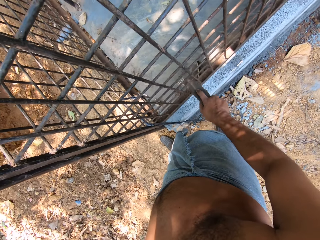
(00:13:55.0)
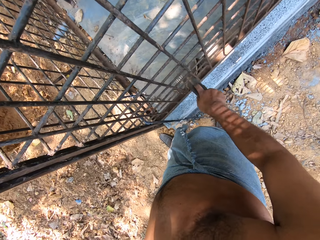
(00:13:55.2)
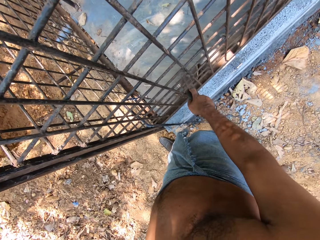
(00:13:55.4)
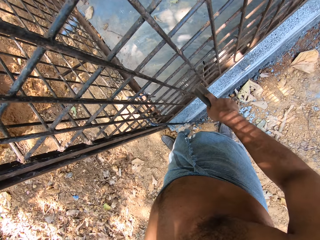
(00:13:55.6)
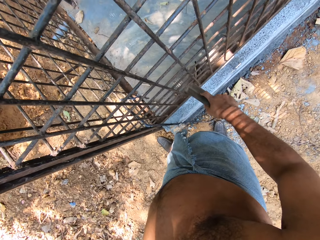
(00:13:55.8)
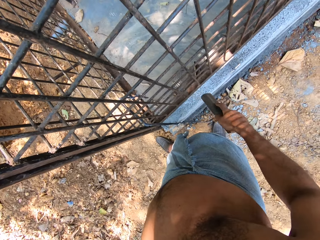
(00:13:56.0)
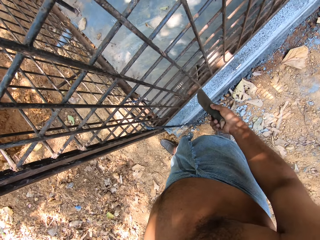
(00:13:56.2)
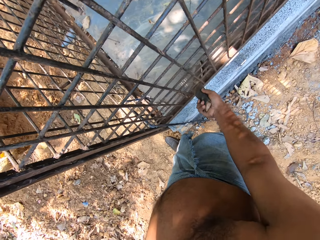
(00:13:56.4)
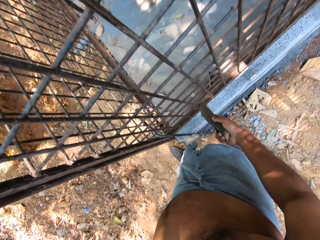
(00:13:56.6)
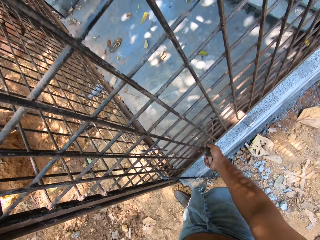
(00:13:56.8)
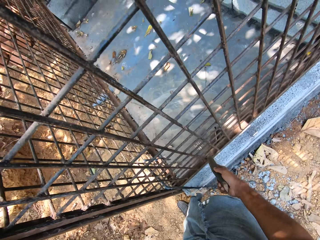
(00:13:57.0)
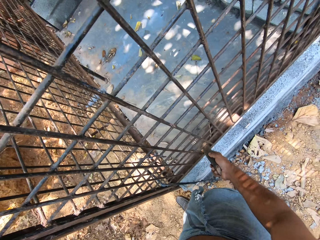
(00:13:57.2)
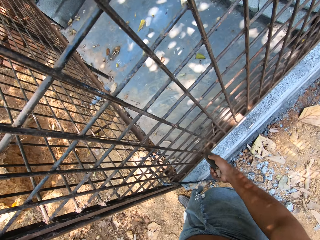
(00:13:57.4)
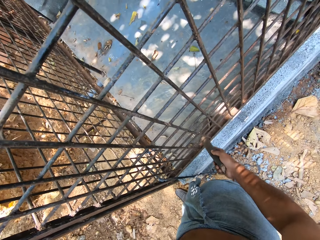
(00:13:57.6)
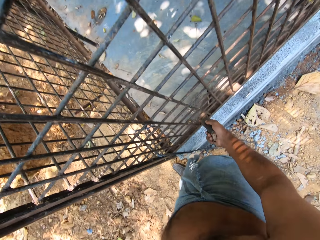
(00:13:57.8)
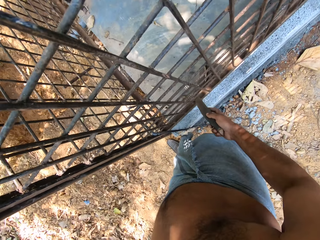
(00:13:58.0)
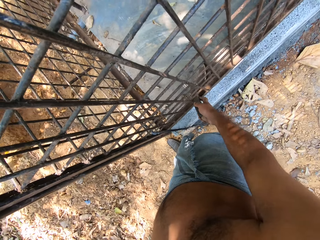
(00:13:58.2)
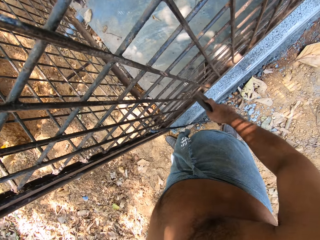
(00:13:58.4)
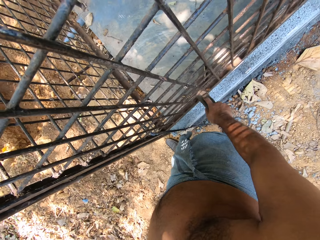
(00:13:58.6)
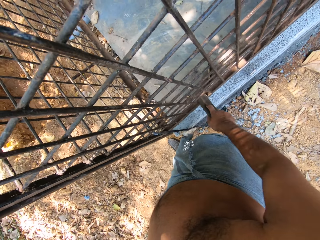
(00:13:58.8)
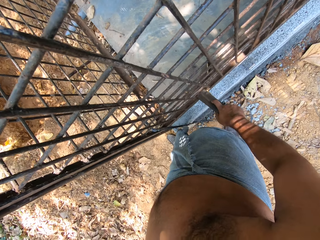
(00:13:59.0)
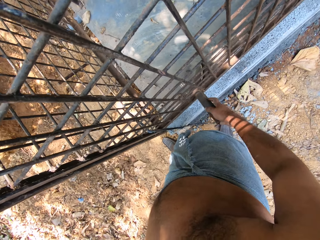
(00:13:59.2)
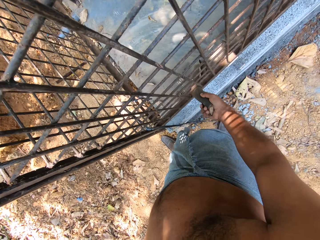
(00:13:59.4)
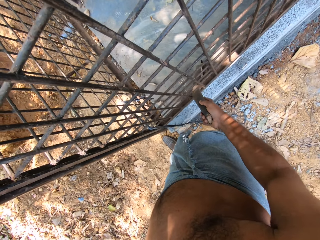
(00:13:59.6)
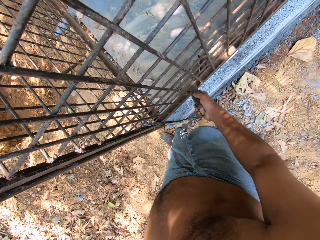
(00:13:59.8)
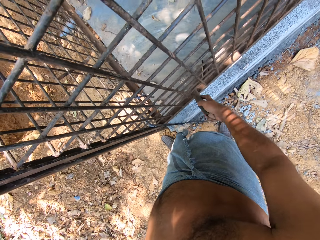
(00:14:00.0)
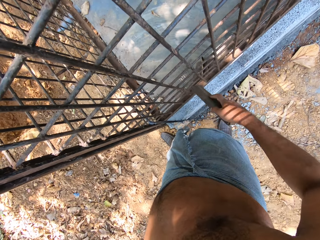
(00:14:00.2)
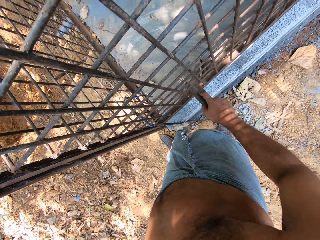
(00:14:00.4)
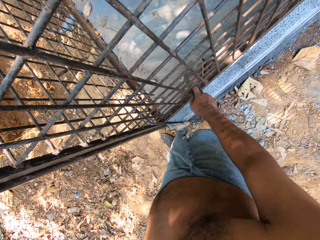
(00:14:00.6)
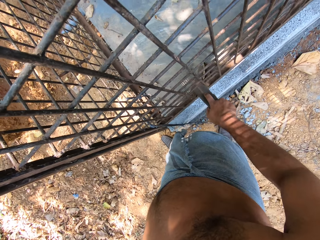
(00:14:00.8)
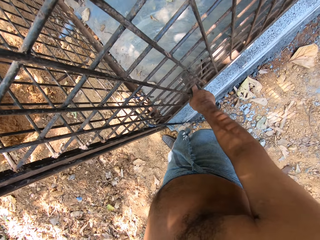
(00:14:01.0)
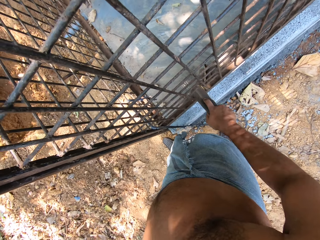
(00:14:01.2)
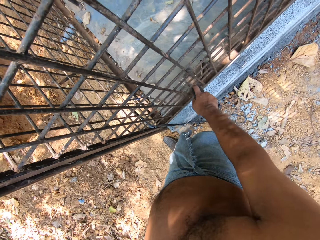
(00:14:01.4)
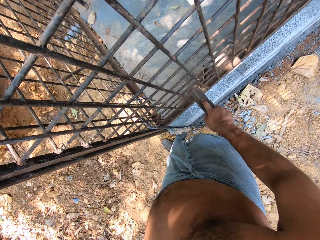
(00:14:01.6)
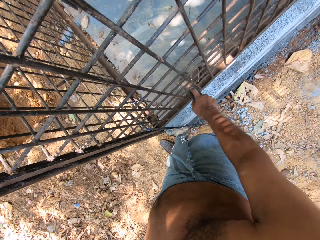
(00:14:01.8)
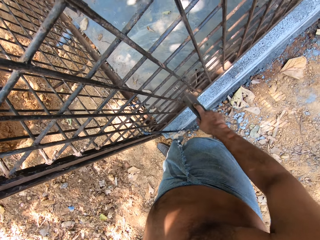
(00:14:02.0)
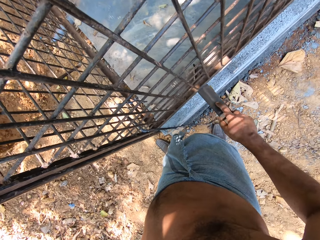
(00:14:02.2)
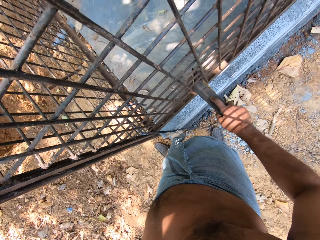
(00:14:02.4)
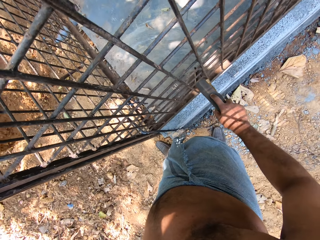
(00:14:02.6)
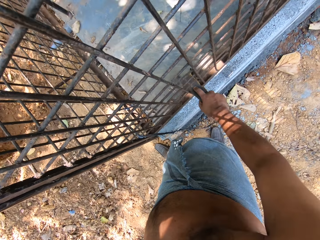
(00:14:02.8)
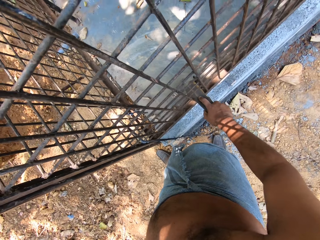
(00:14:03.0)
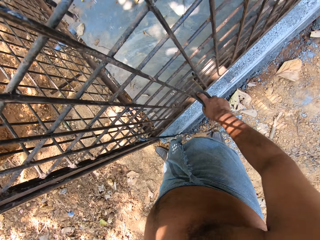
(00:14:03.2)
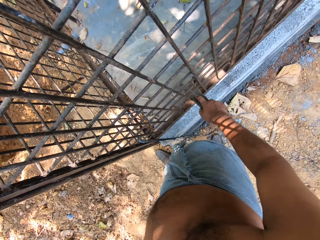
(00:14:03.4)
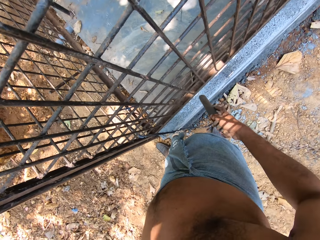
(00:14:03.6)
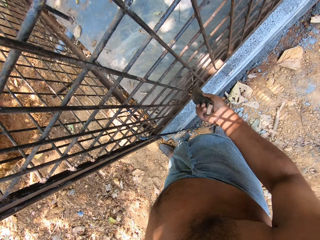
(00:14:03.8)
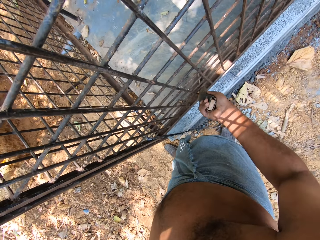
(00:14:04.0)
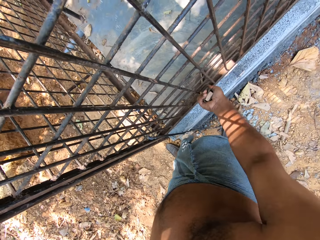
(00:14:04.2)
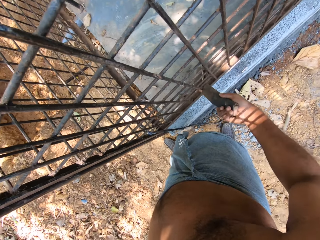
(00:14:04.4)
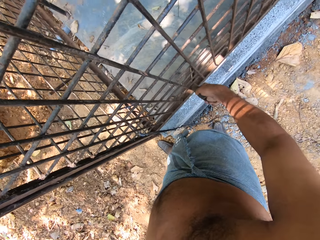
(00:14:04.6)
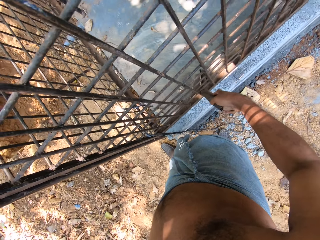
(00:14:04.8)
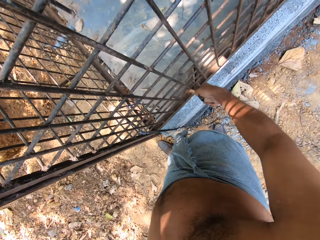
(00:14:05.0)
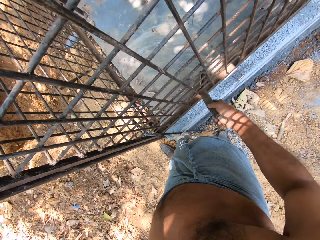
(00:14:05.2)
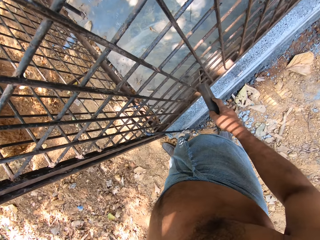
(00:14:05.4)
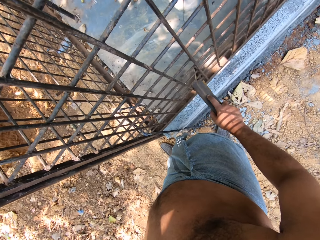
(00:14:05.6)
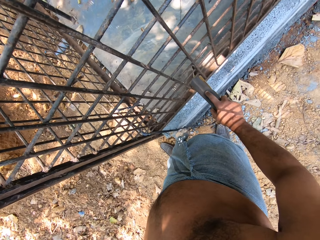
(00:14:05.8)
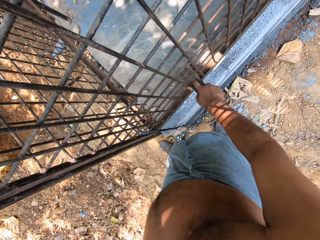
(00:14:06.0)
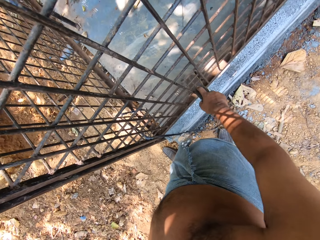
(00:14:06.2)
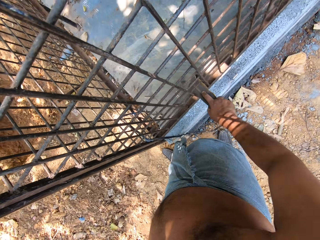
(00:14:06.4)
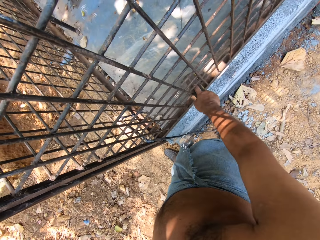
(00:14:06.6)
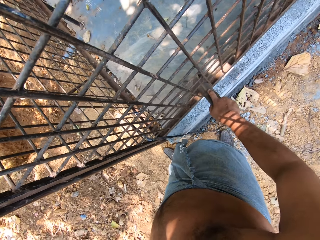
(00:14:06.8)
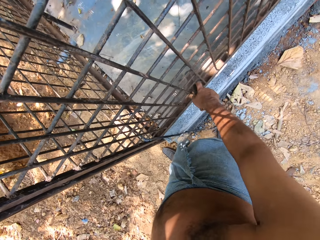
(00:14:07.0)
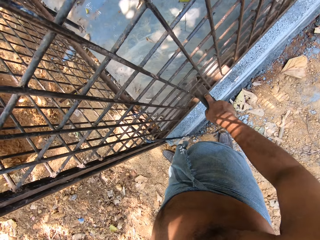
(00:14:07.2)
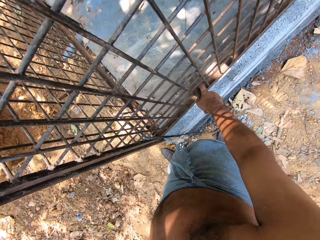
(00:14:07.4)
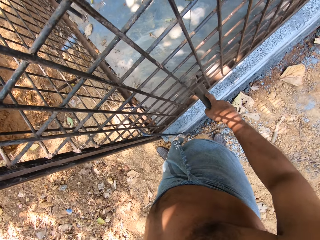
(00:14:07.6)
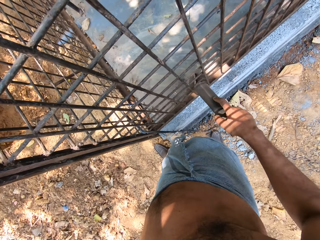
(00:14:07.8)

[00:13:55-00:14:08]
The camera wearer looks around. They file the metal bars with the sandpaper.

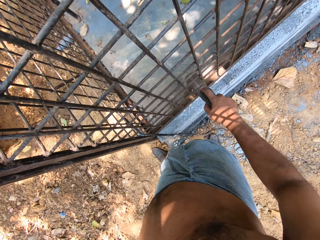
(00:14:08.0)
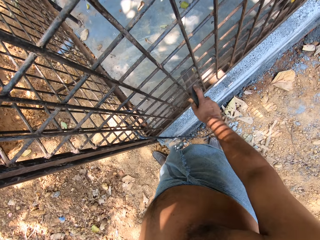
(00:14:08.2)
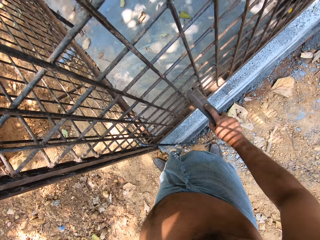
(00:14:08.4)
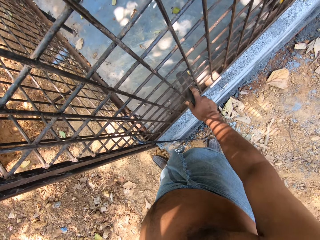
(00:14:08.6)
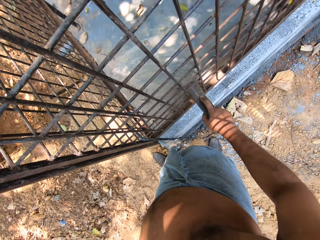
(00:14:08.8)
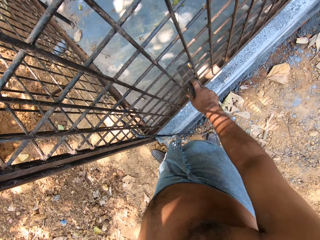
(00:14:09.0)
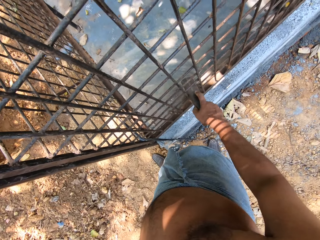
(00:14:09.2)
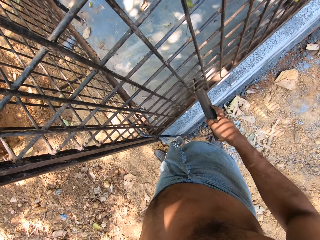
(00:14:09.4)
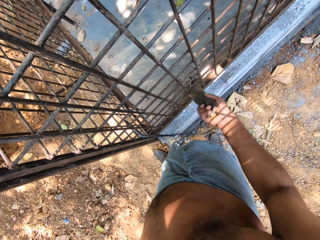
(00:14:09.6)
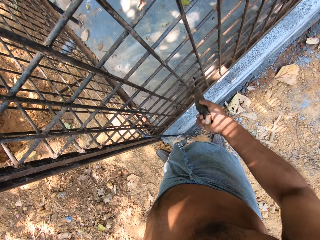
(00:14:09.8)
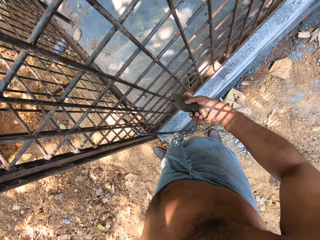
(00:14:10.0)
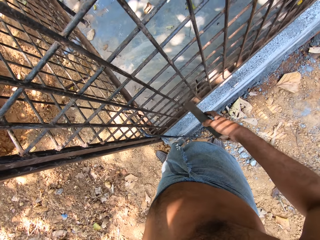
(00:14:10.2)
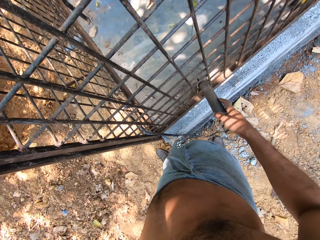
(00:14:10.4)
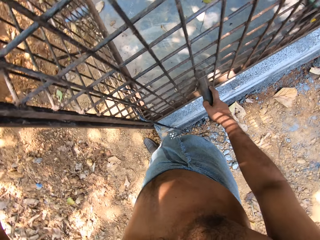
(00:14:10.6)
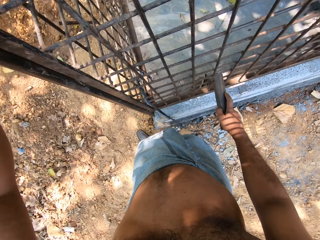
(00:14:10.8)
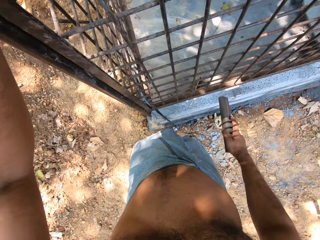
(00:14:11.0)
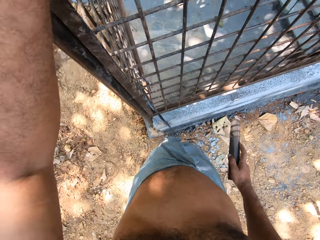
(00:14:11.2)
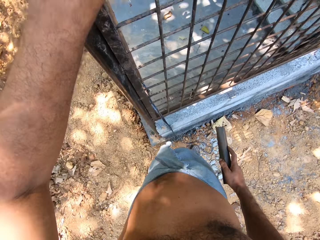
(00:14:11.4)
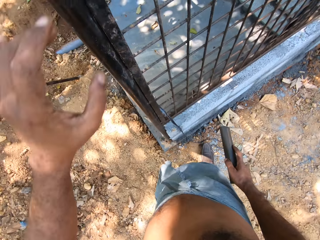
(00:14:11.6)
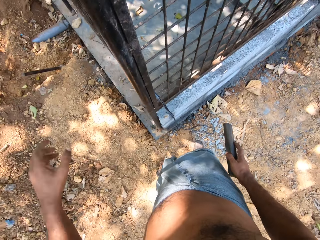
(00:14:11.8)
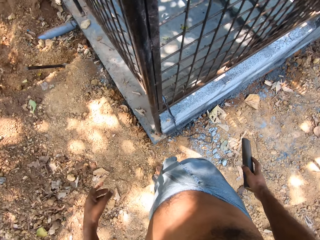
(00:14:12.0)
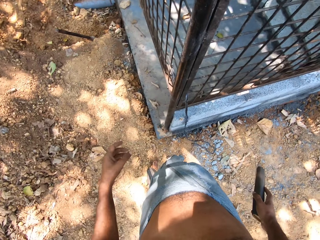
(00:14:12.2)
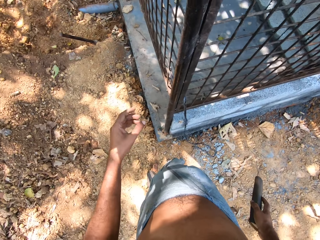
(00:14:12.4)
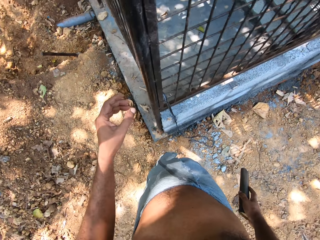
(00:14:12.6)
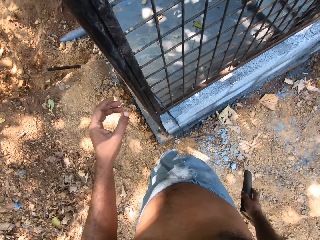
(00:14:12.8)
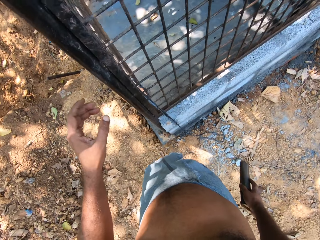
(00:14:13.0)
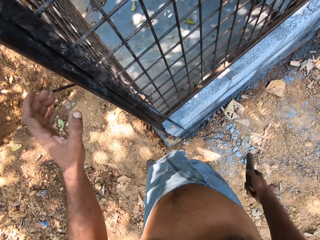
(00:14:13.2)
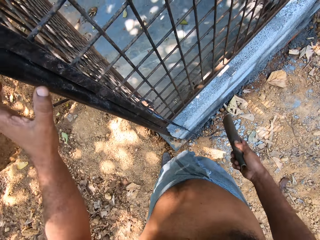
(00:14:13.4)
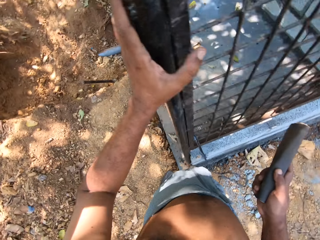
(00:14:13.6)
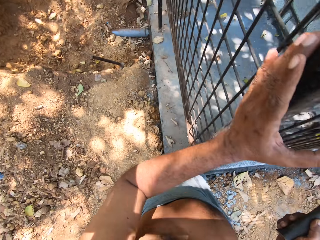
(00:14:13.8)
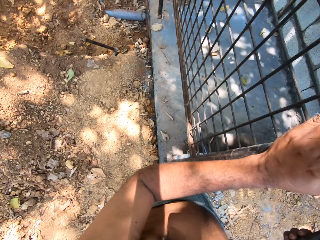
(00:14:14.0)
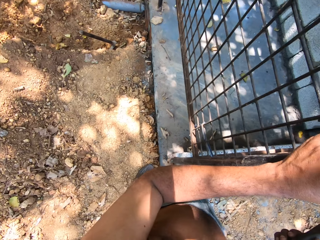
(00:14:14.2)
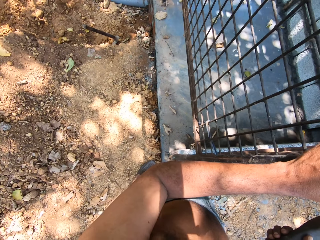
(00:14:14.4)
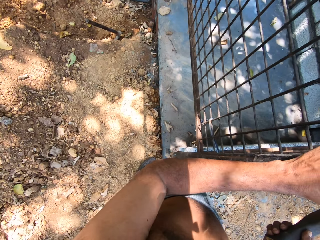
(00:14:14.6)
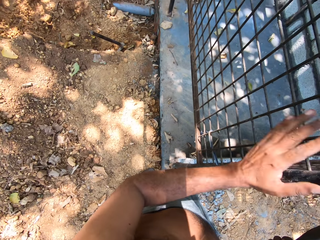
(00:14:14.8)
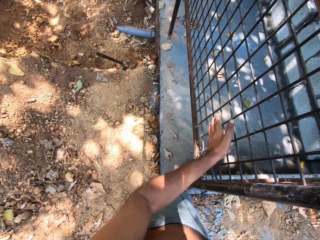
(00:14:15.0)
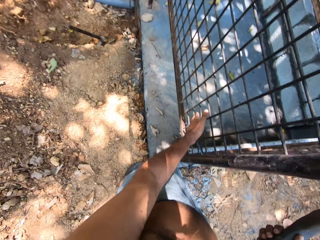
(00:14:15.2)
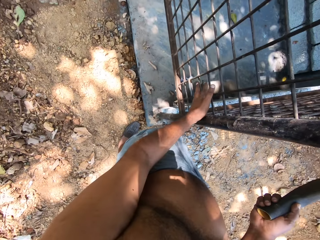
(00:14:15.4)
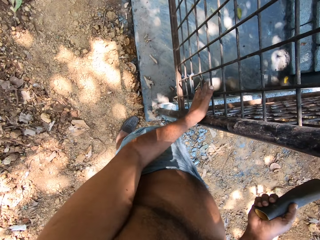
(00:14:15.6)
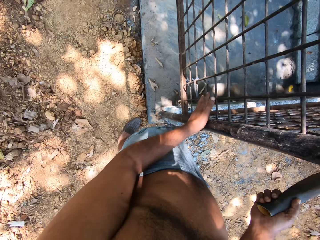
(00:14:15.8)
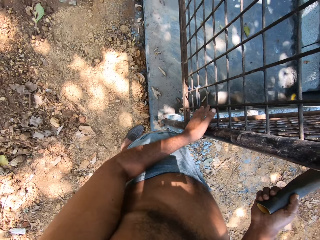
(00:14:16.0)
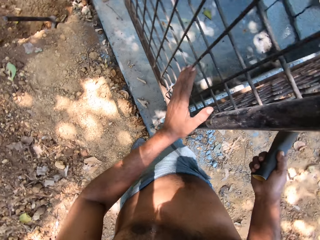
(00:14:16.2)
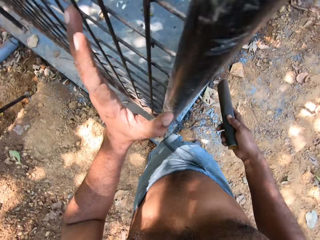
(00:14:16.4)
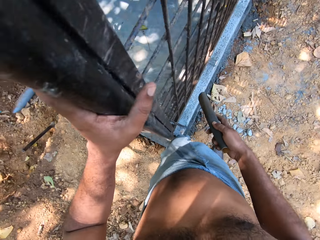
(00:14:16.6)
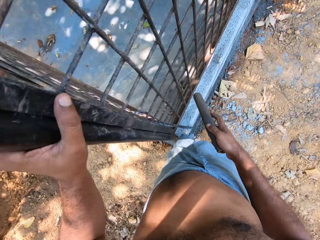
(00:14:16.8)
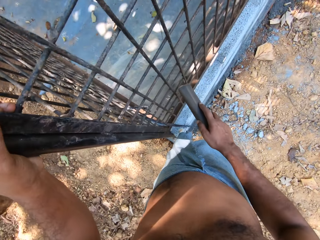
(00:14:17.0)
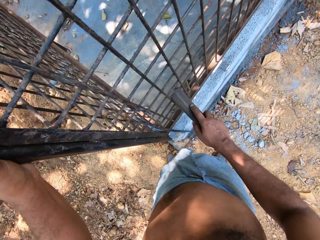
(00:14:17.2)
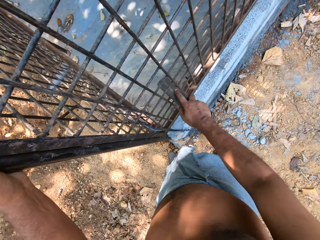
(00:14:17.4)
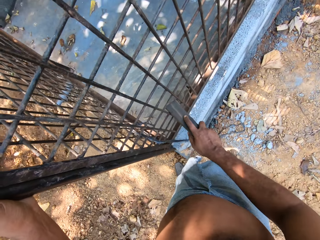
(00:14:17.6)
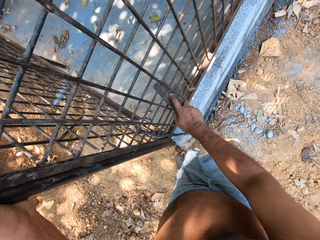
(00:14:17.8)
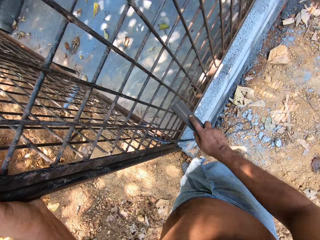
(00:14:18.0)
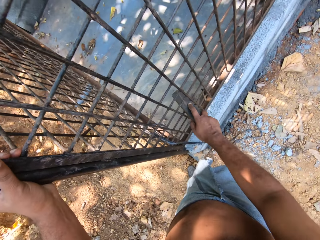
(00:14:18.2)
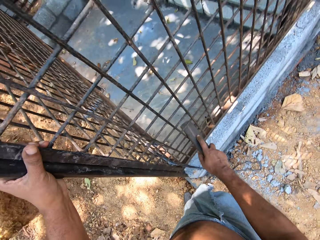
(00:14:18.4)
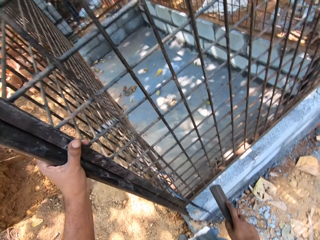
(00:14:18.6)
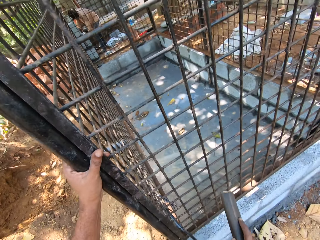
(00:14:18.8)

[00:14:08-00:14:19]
The camera wearer removes his left hand from the cage. He looks around. He places his left hand on the cage, removes his left hand from the cage, and examines the iron bars on the cage with his left hand. He places his left hand on the cage. He polishes the iron bars on the cage with the sandpaper in his right hand.
